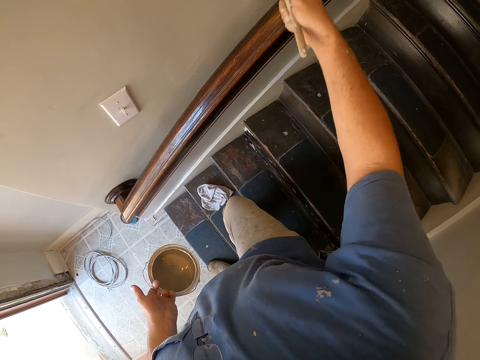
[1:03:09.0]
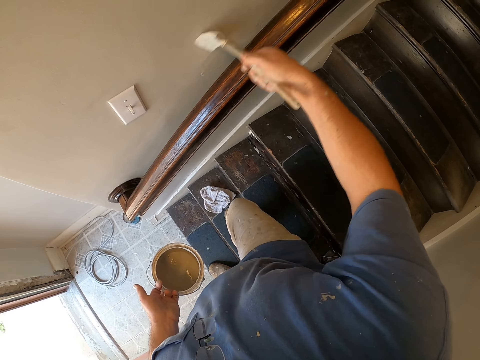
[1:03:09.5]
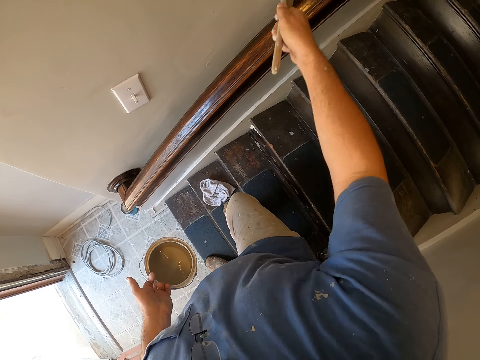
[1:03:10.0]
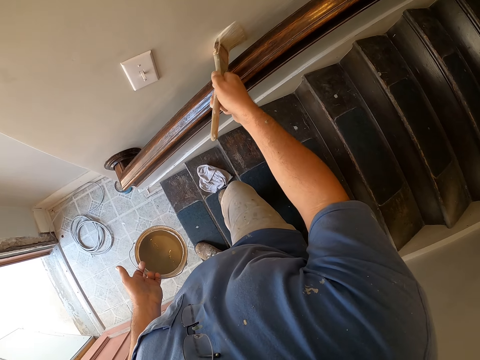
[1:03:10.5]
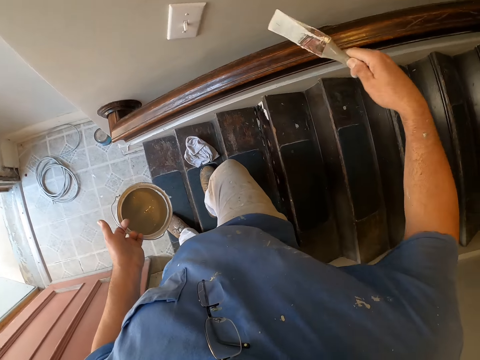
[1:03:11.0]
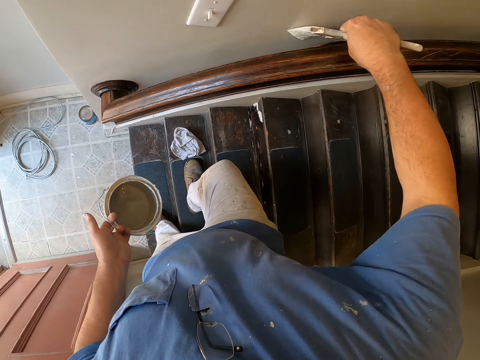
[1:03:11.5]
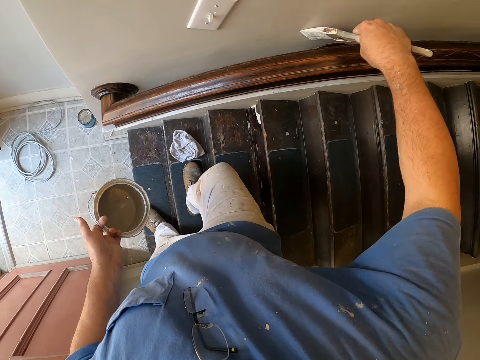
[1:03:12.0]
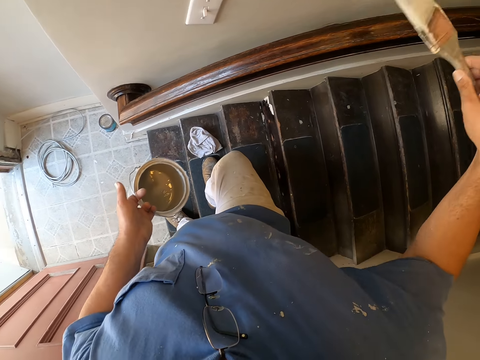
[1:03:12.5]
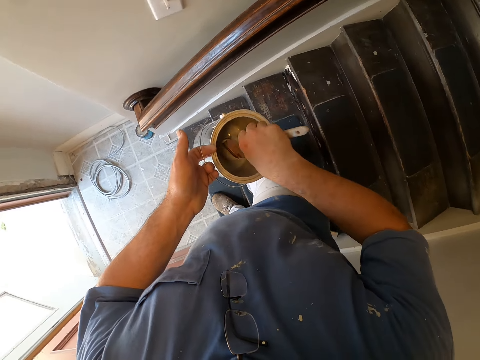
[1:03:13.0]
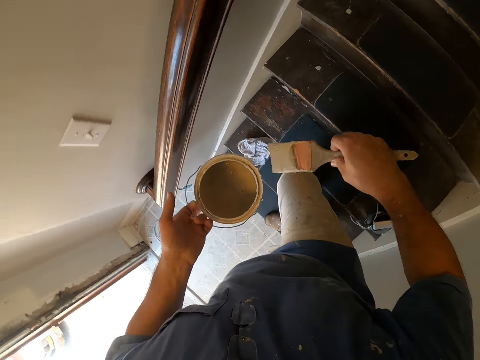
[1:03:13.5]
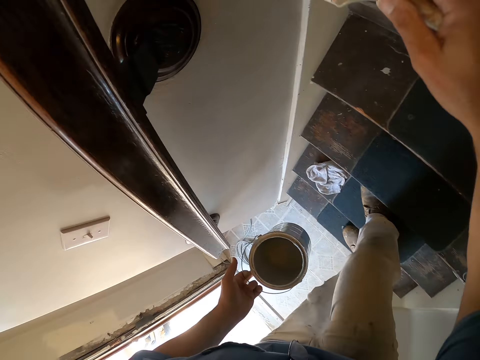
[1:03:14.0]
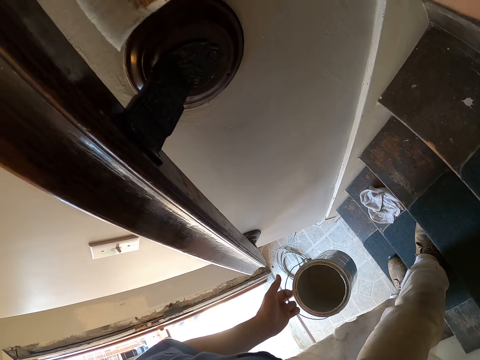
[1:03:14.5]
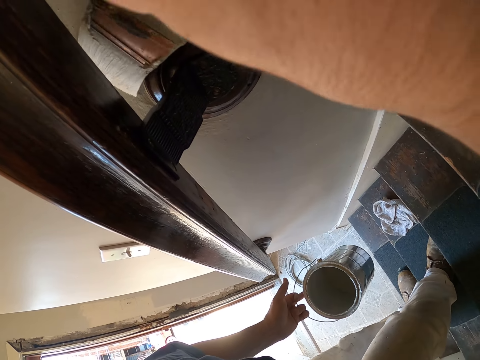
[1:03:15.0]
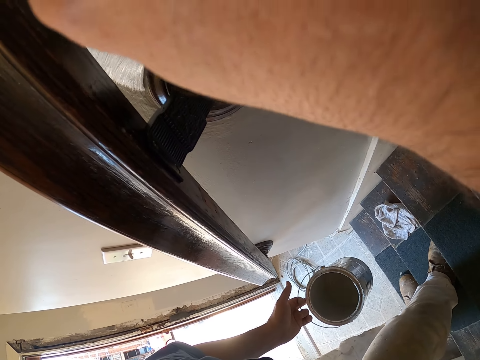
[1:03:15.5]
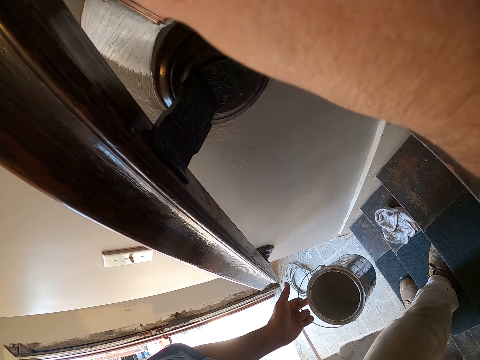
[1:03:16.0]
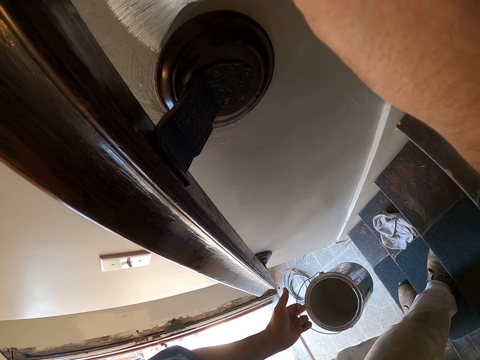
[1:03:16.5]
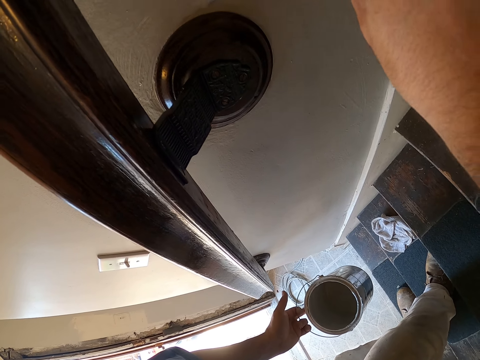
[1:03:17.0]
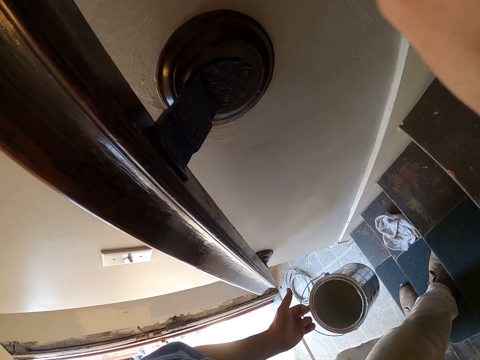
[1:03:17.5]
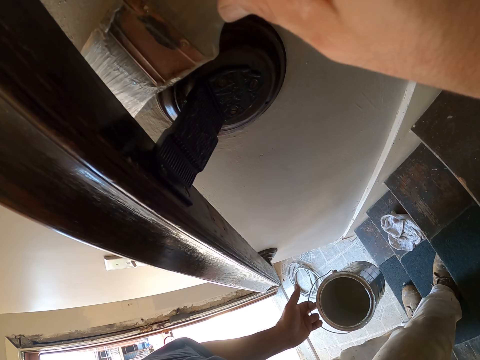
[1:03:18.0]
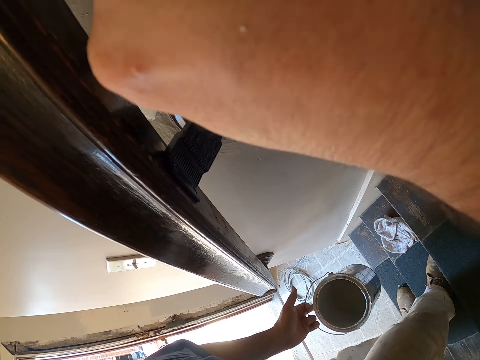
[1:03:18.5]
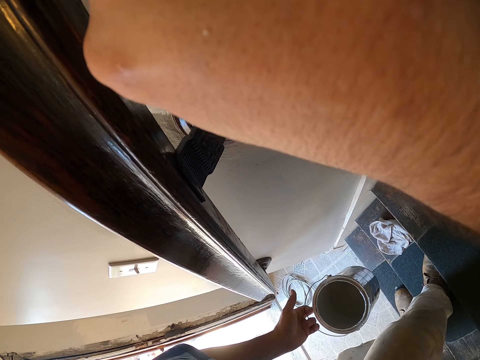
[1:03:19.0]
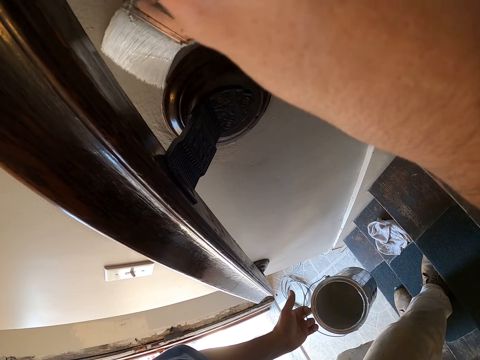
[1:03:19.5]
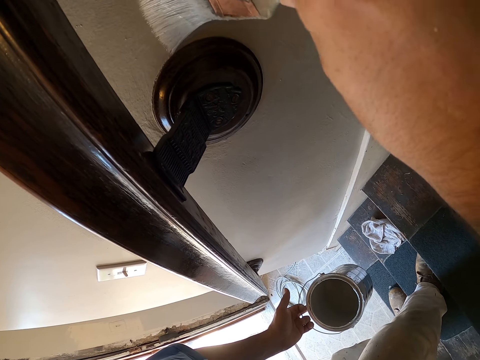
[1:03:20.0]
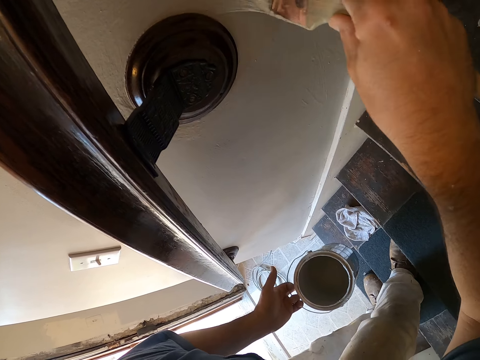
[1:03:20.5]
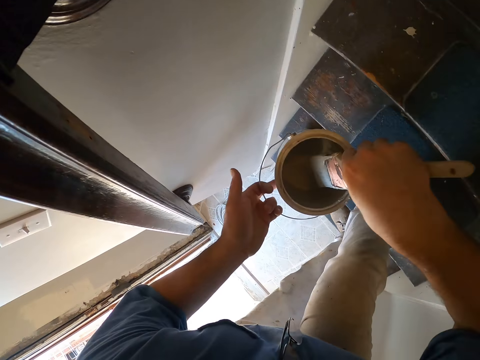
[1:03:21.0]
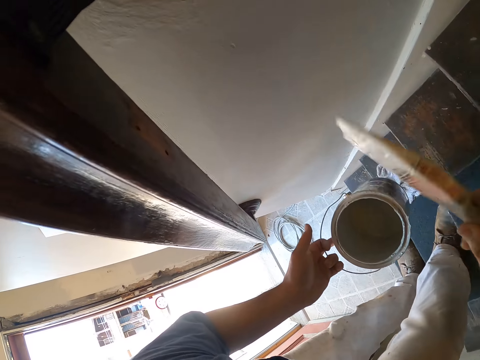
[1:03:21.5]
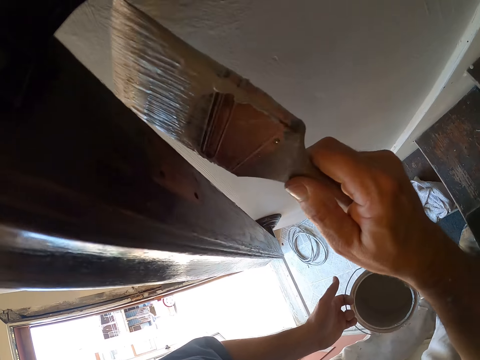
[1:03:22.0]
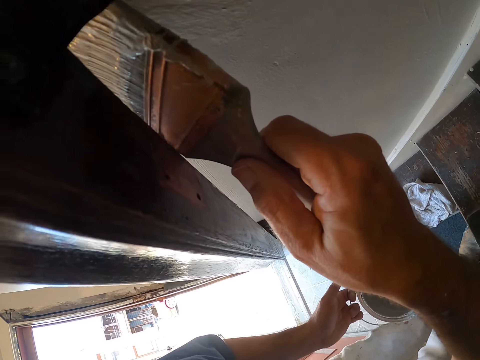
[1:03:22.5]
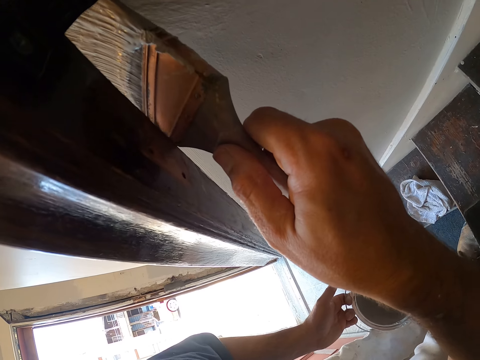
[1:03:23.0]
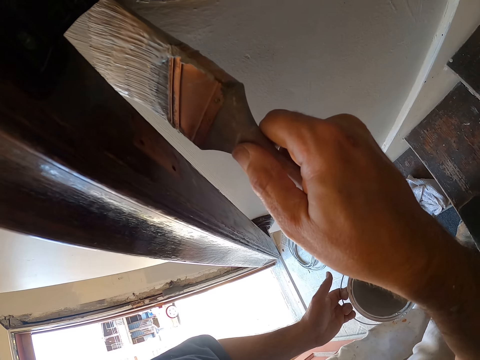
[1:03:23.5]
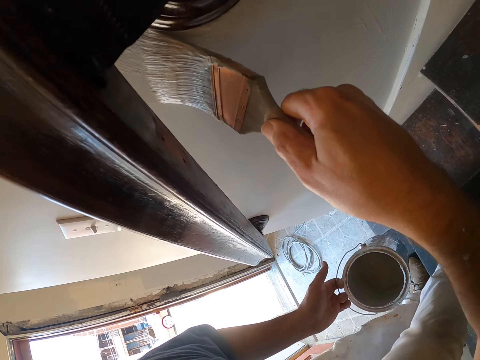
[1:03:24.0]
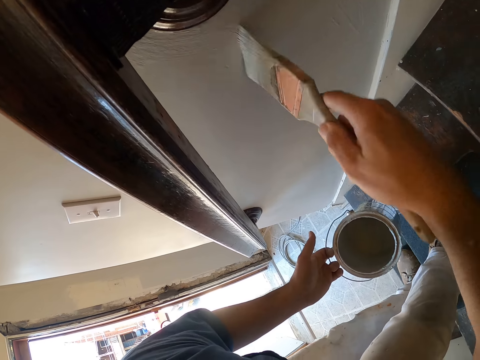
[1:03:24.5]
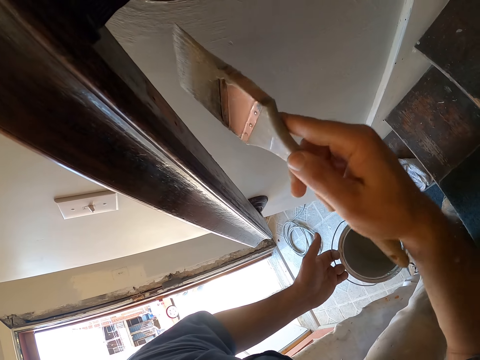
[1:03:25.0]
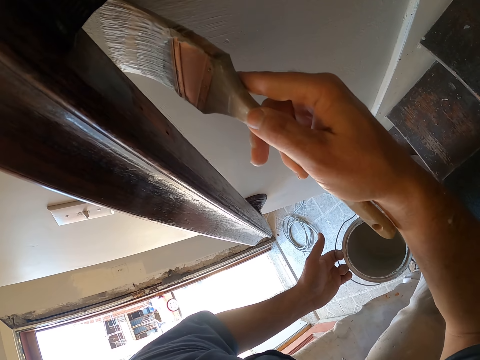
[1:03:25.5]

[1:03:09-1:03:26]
The camera wearer dips the paint brush into the paint bucket again. They continue painting the wall near the stairs railing with the paint brush. They dip the paint brush into the paint bucket. They continue painting the wall near the stairs railing with the paint brush.

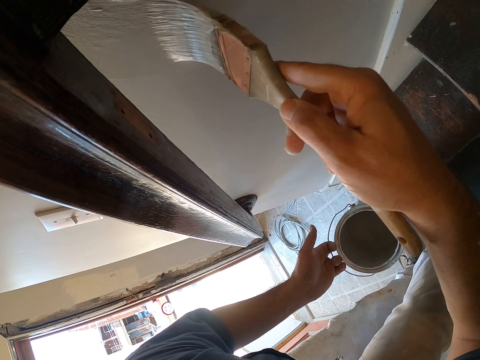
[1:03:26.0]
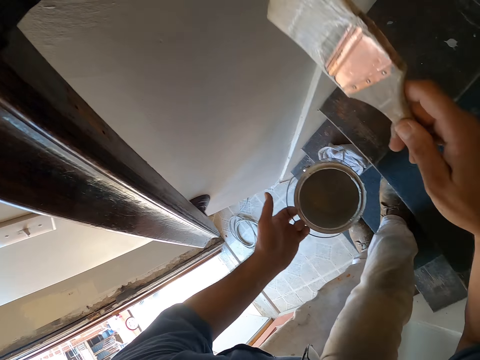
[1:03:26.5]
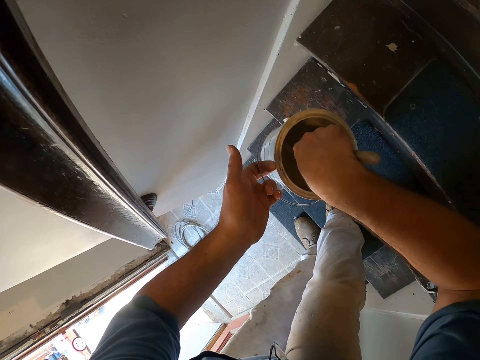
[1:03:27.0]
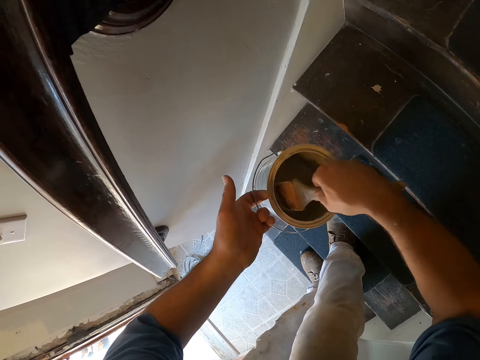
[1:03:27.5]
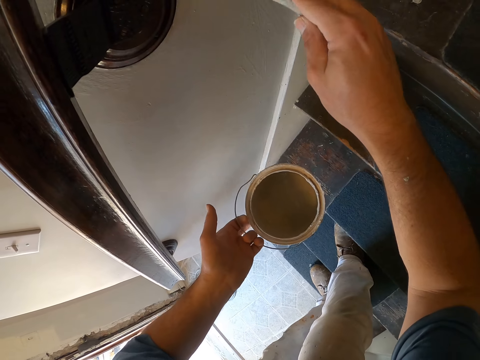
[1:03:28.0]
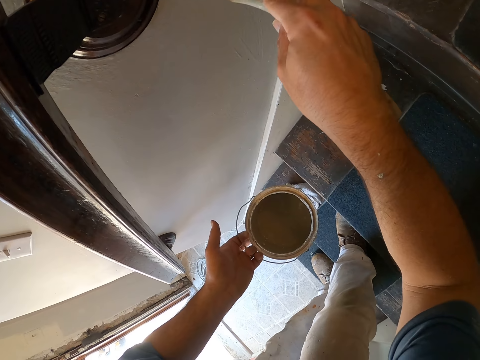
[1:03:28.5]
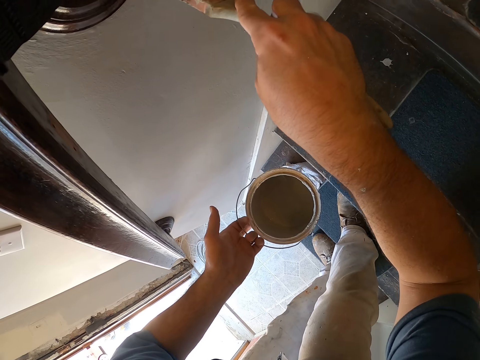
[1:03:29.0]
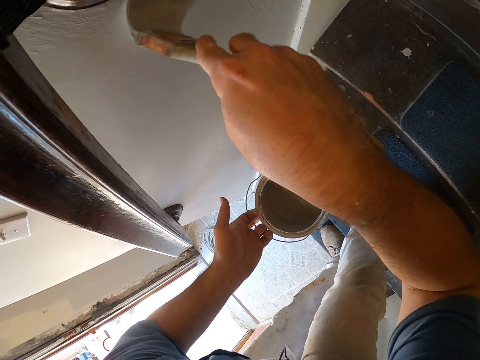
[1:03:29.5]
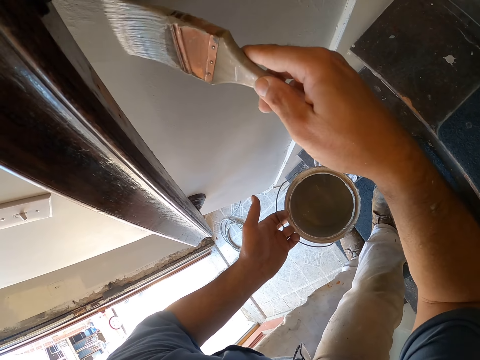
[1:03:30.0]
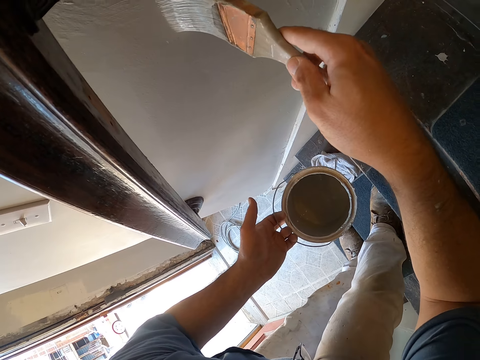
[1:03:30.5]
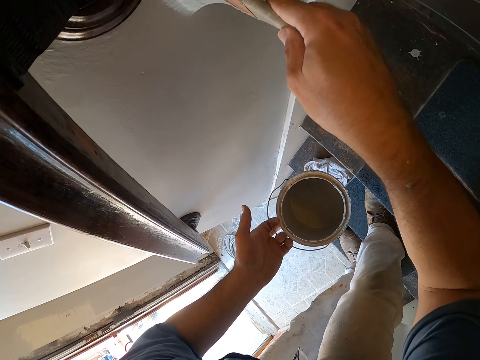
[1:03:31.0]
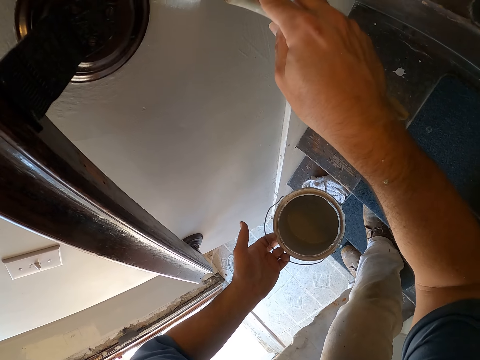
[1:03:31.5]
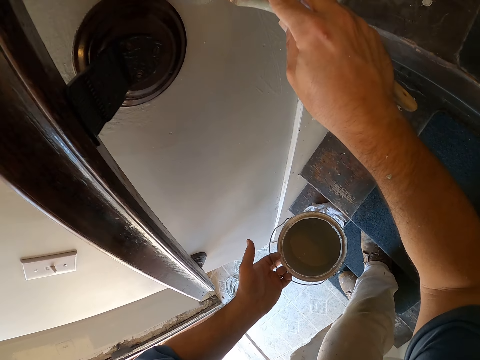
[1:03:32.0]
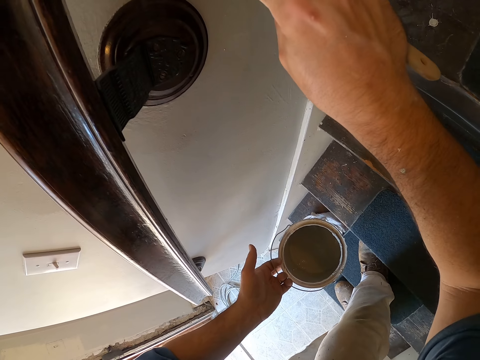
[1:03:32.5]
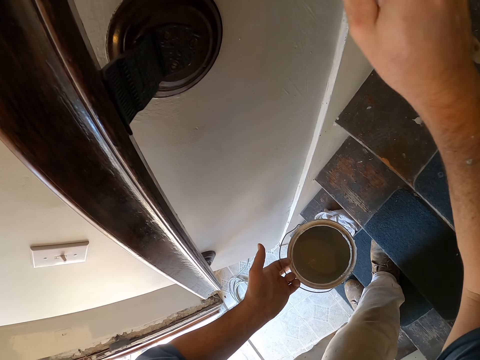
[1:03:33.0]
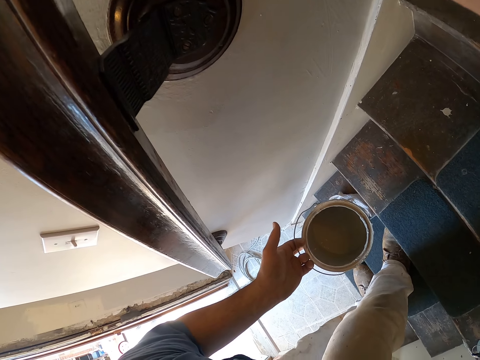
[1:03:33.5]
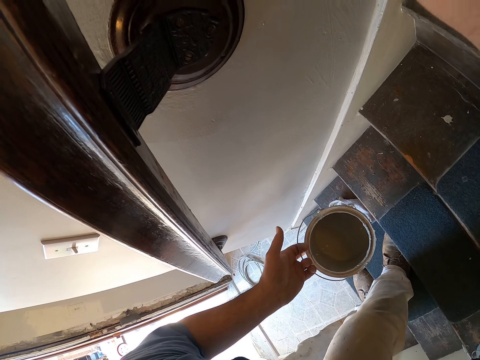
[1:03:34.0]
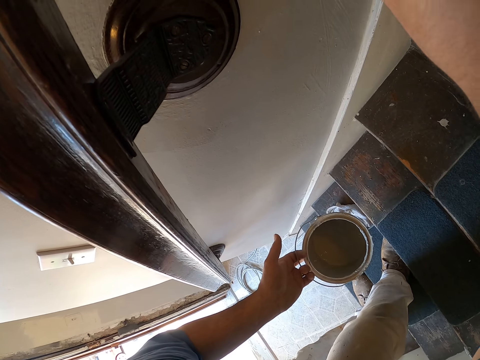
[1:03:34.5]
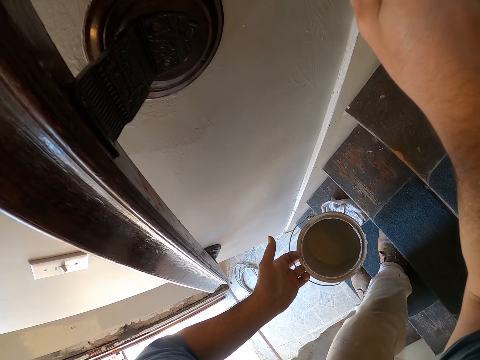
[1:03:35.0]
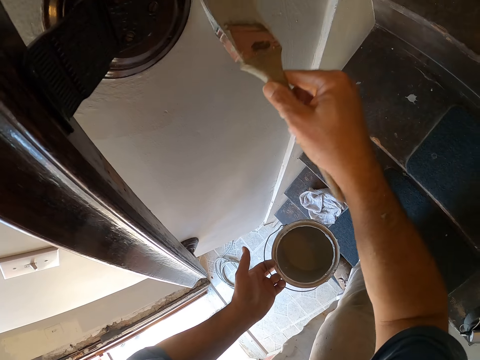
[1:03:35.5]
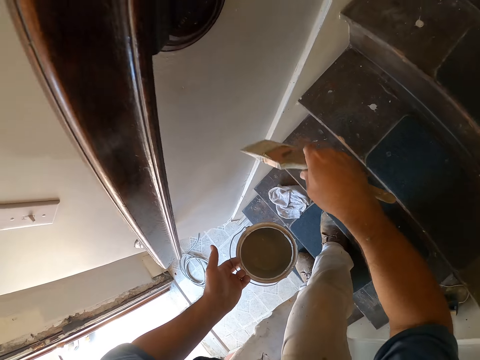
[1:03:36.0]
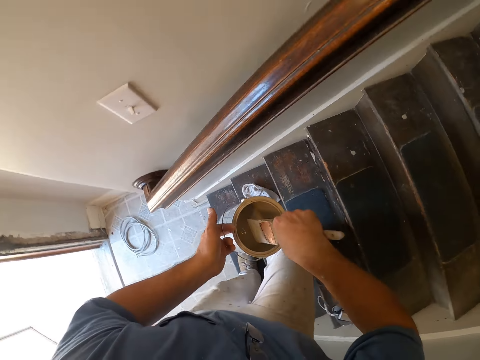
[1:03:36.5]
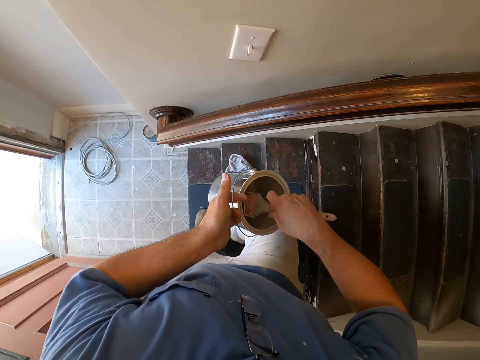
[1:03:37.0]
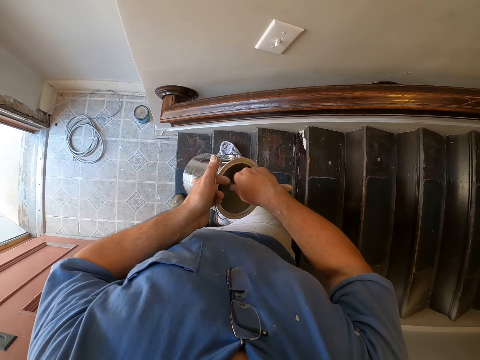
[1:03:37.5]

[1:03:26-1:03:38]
The camera wearer dips the paint brush into the paint bucket. They continue painting the wall near the stairs railing with the paint brush. They dip the paint brush into the paint bucket.
